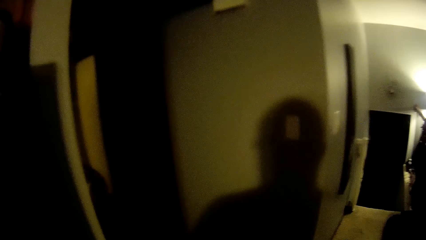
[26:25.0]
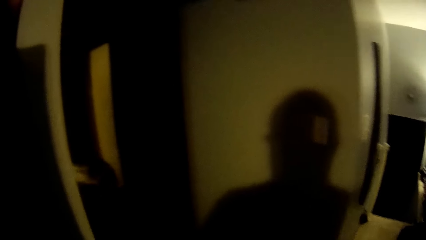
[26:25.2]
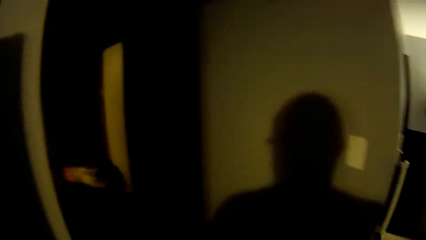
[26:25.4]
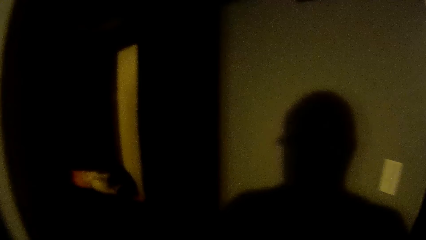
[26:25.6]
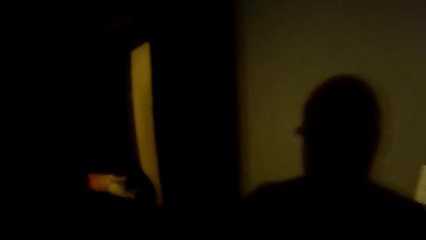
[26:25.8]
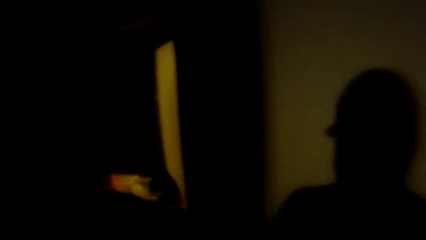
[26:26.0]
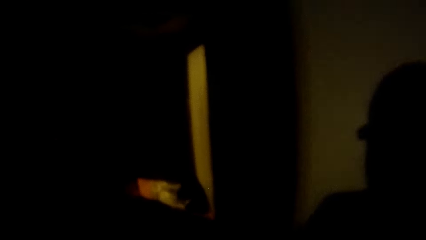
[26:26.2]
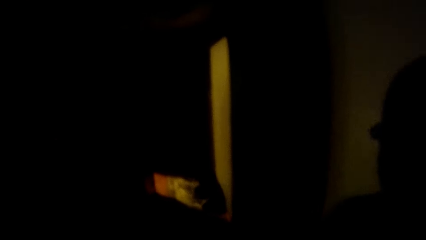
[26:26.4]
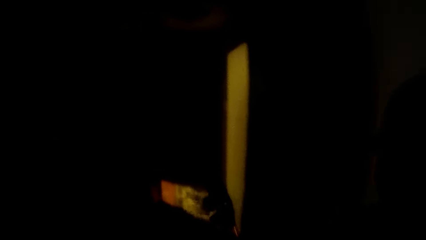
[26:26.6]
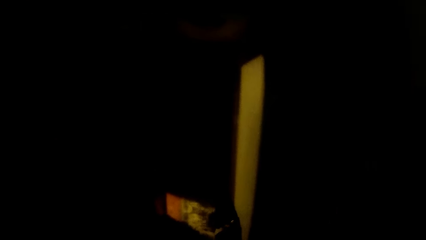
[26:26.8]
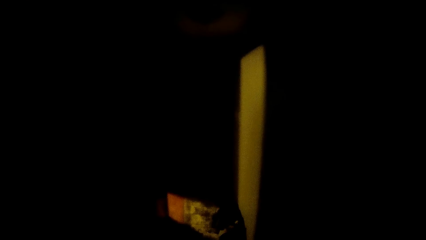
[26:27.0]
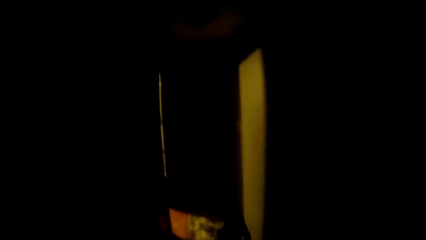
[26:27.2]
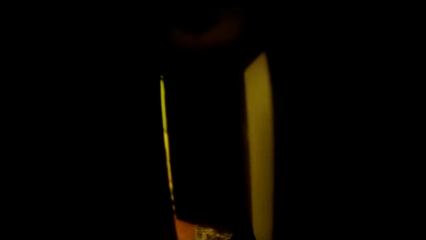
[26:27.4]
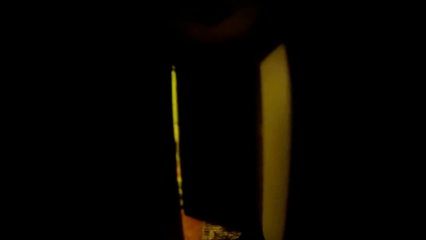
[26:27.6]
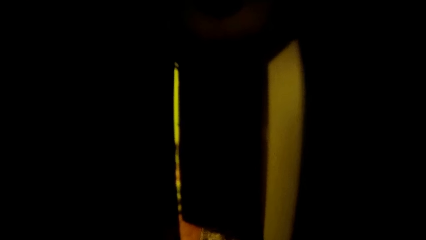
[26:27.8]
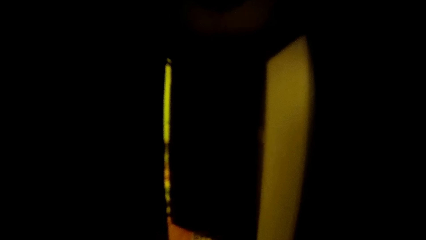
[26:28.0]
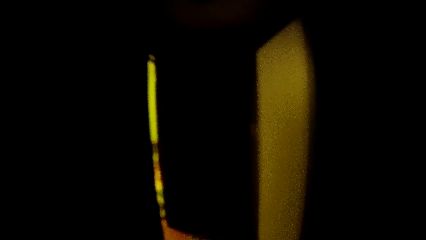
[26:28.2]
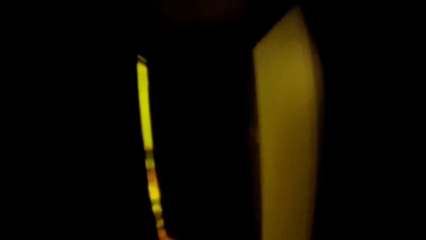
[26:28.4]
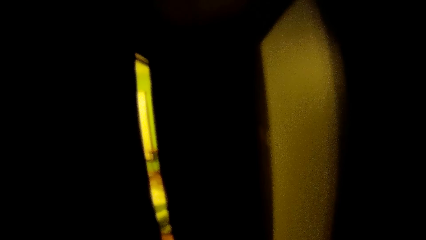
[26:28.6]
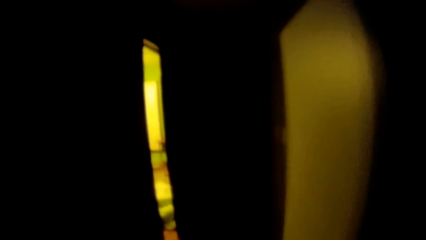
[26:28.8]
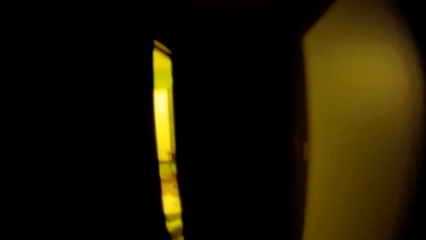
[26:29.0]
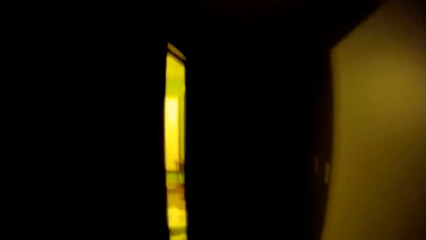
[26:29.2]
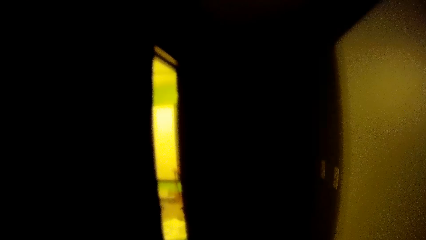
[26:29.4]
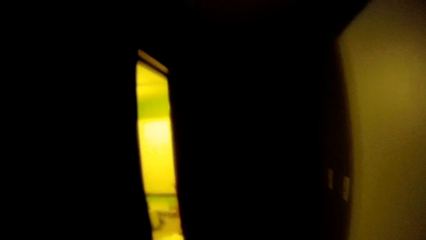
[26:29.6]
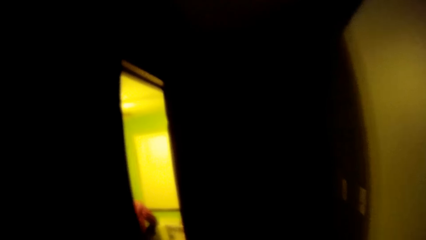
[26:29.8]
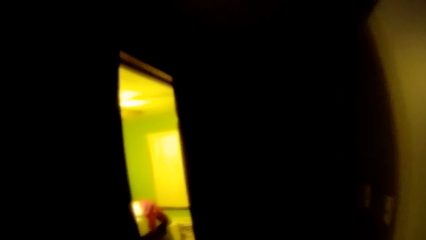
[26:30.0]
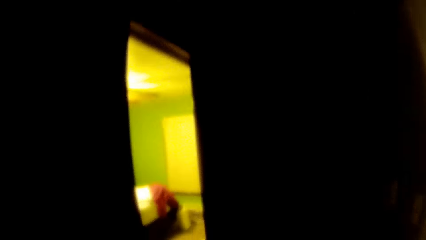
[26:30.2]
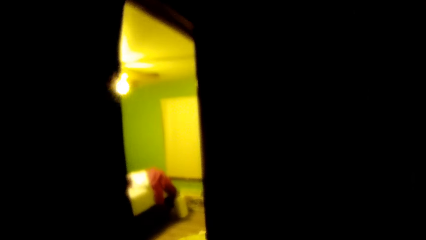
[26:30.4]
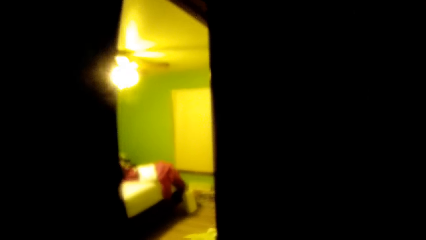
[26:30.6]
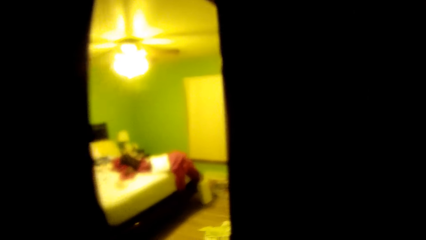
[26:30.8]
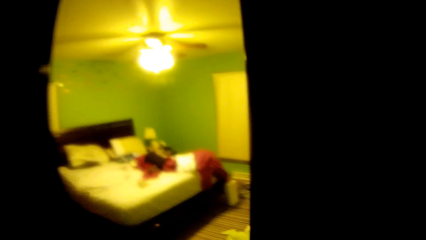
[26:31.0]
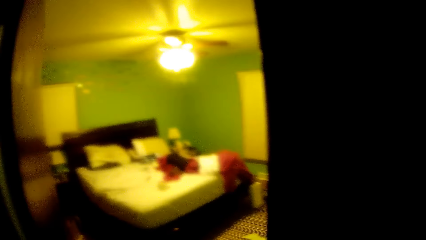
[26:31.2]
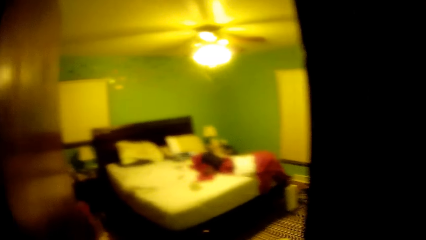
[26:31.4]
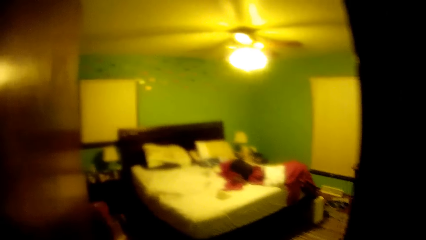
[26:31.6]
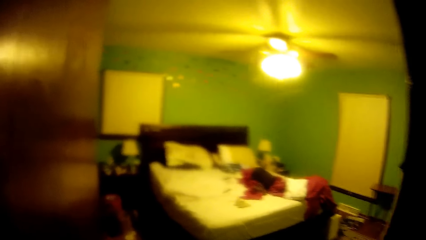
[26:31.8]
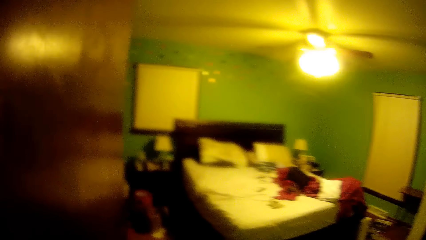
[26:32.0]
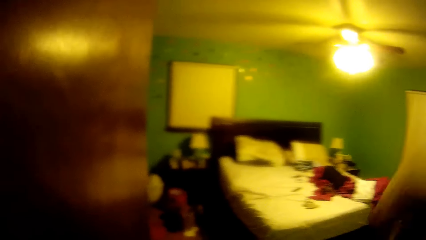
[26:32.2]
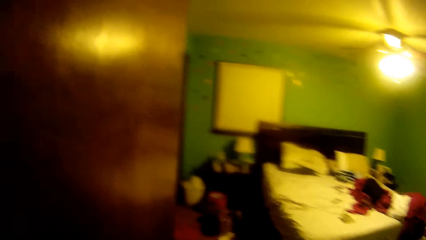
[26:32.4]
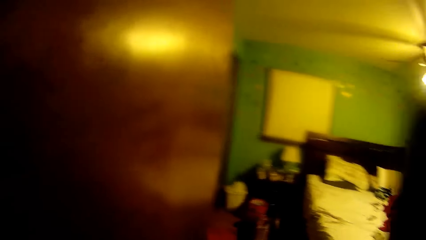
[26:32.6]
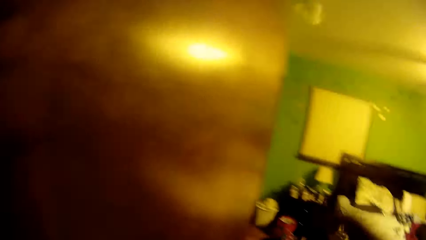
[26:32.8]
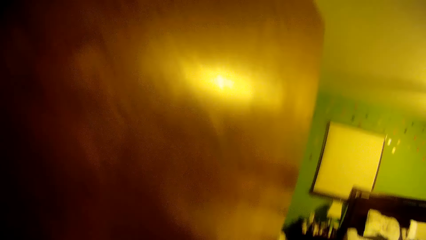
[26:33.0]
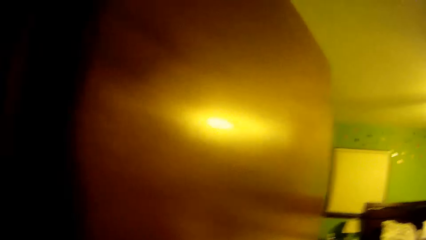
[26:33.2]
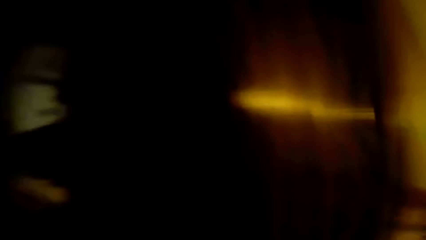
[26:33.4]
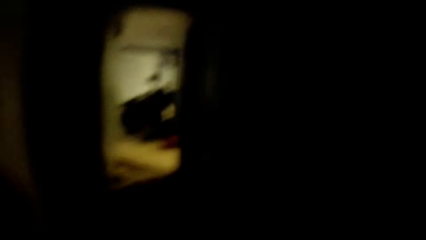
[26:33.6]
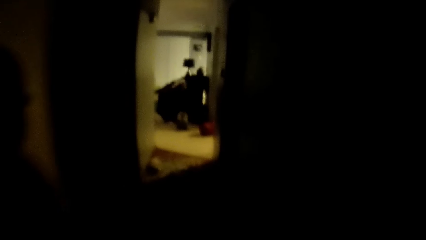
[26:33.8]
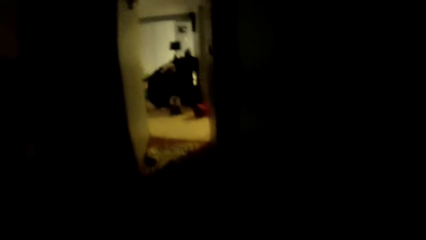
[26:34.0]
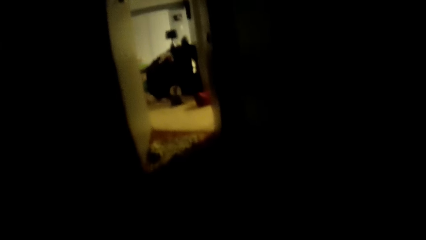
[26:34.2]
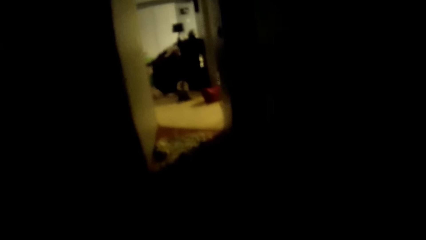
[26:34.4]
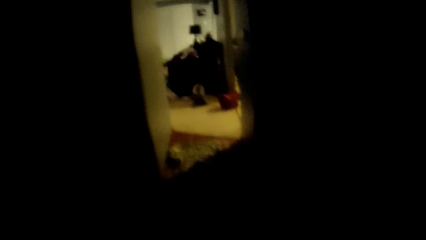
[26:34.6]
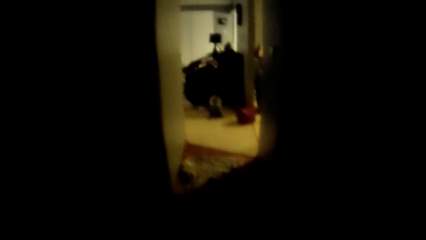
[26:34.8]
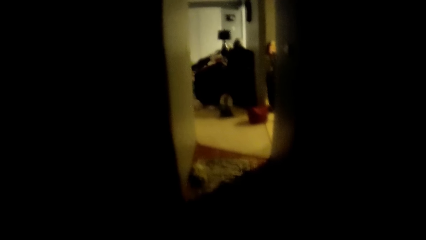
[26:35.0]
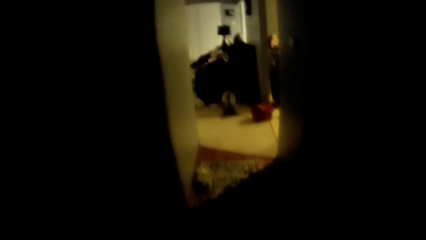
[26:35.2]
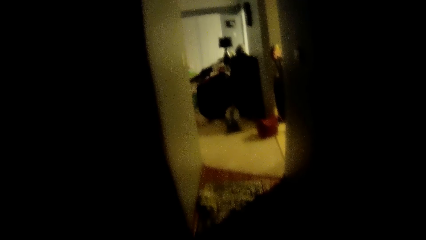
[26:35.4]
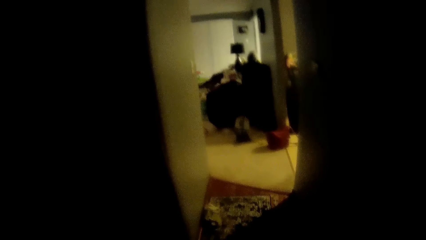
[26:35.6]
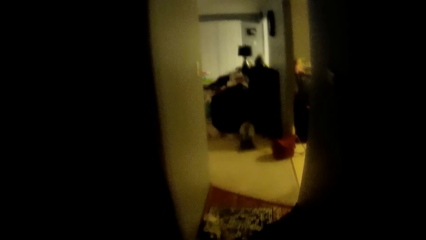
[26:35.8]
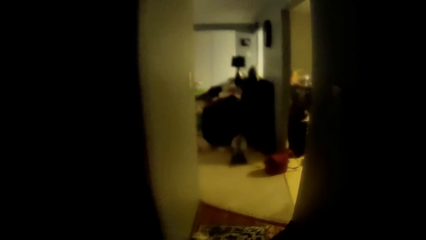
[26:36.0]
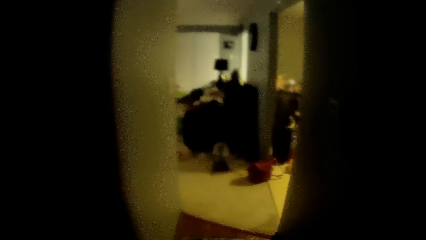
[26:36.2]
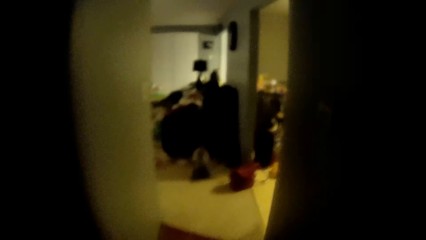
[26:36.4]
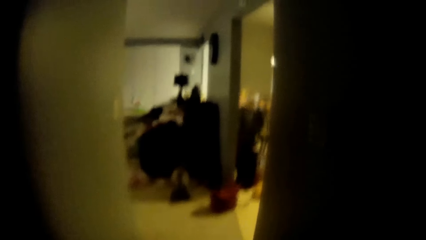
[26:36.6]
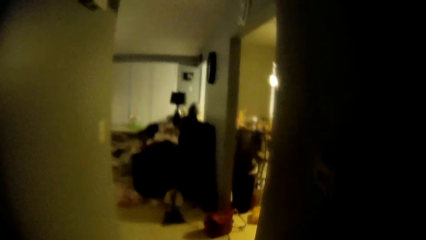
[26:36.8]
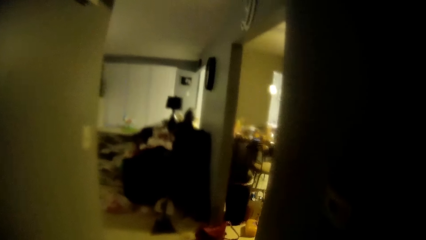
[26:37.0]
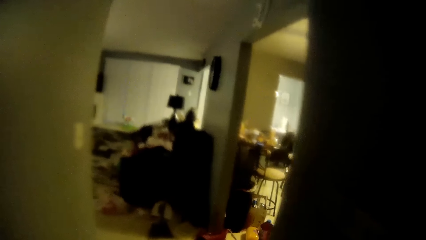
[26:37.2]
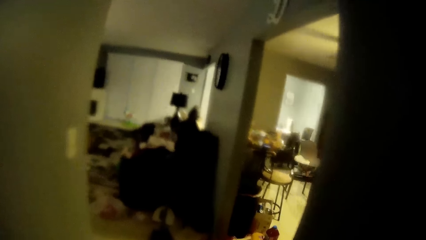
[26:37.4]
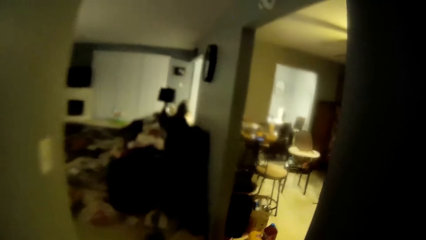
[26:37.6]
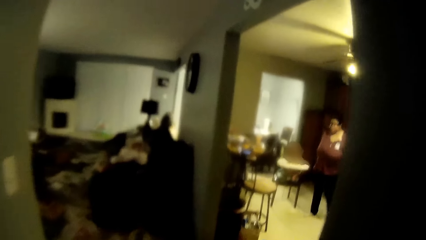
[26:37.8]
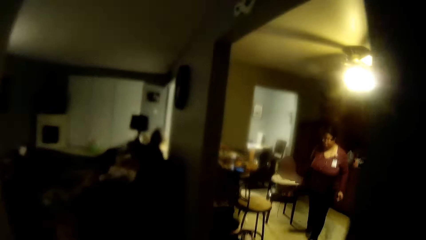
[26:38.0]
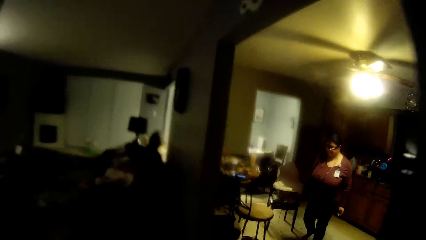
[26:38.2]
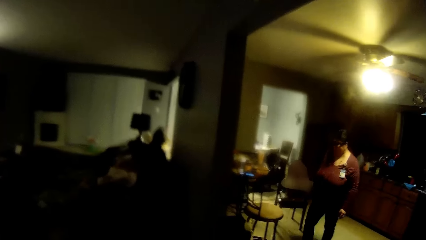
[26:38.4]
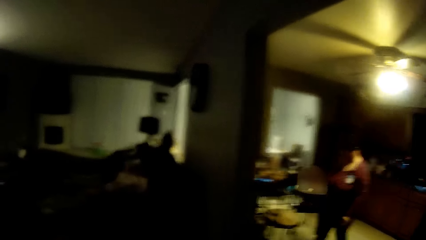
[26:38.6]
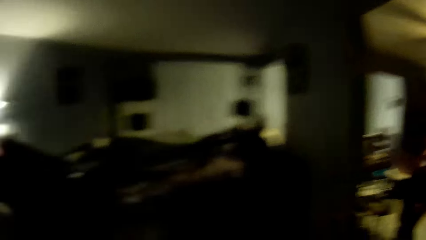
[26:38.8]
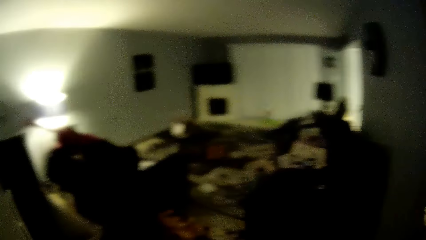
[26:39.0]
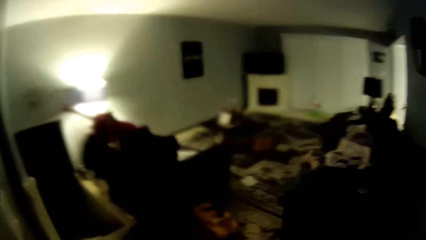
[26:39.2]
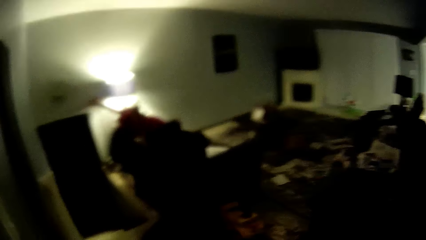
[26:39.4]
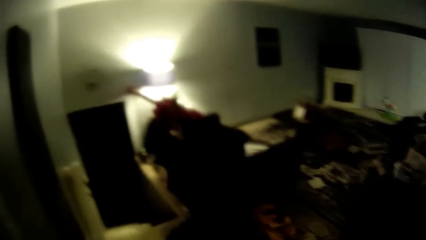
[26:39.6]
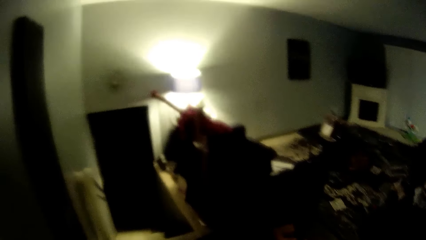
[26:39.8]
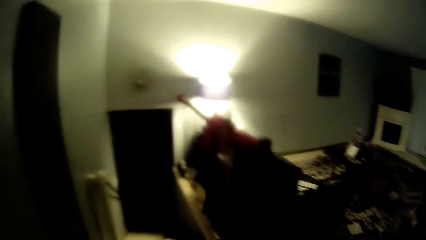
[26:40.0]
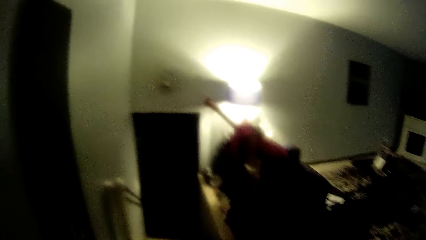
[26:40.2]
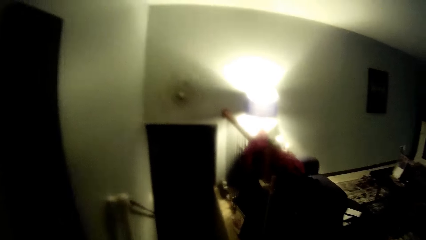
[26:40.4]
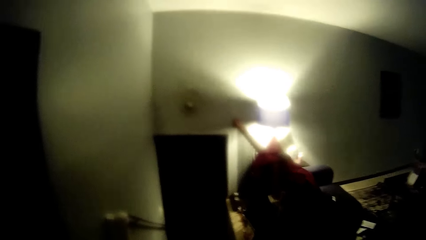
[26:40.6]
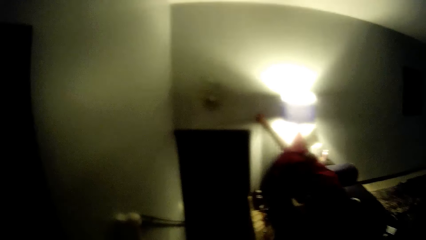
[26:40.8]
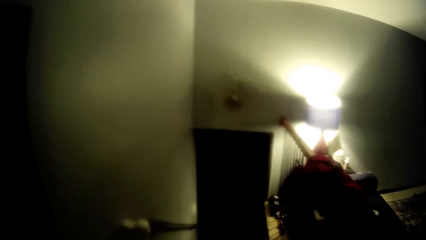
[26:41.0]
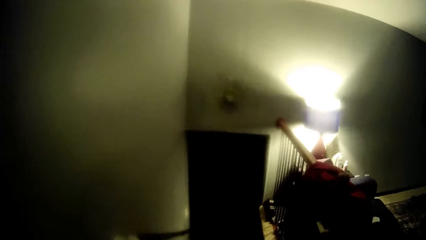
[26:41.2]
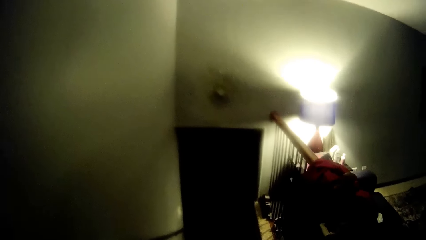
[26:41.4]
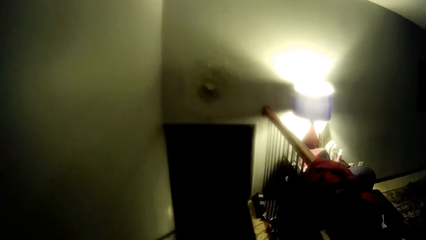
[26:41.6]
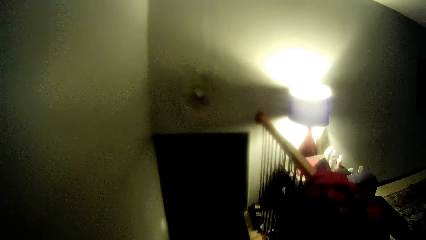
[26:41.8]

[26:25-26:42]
The camera wearer throws a tissue with his right hand.
